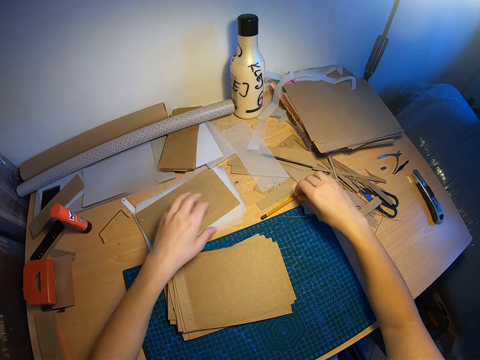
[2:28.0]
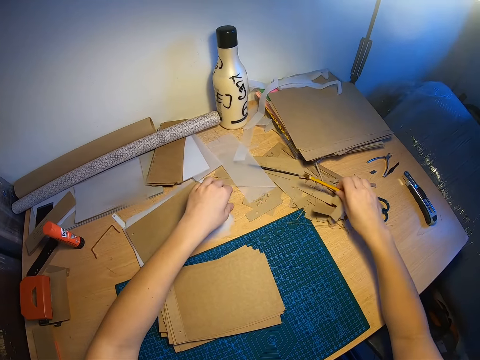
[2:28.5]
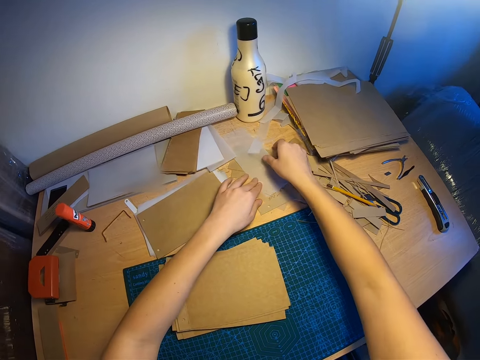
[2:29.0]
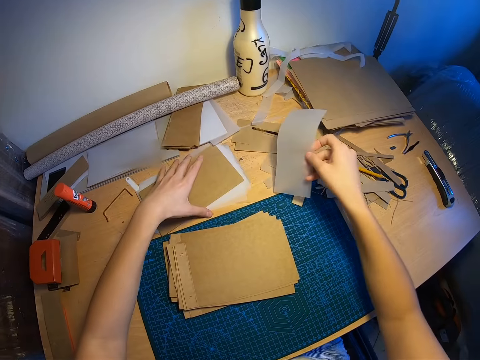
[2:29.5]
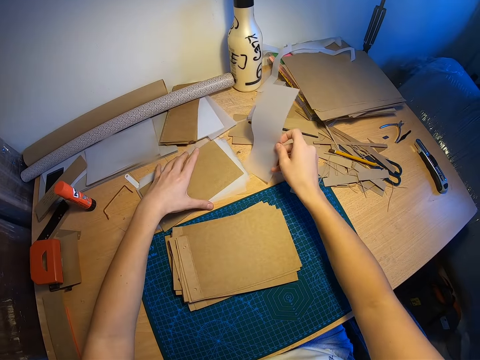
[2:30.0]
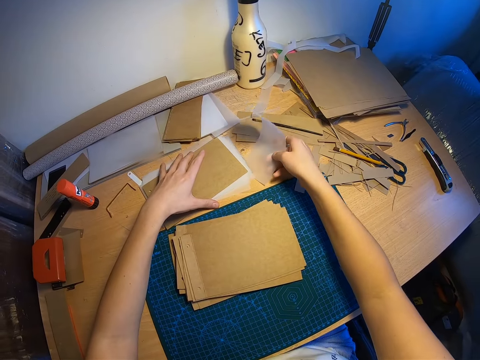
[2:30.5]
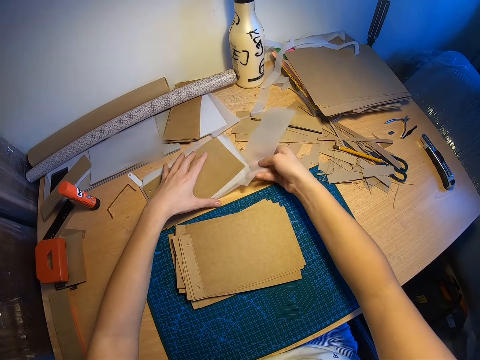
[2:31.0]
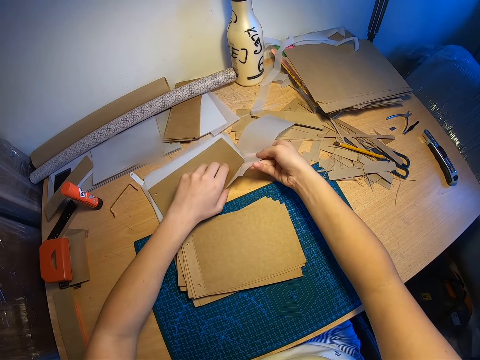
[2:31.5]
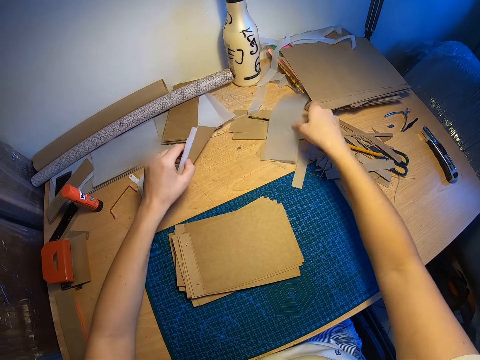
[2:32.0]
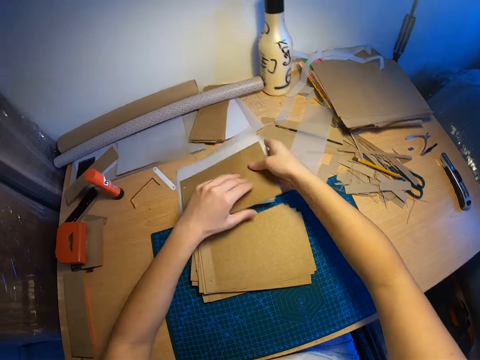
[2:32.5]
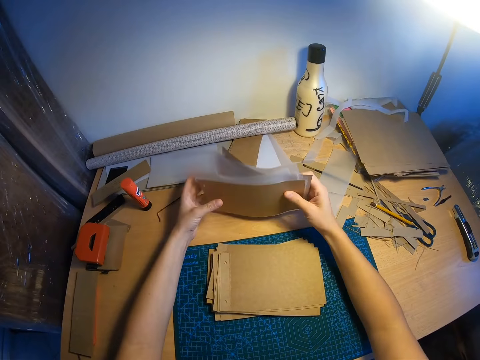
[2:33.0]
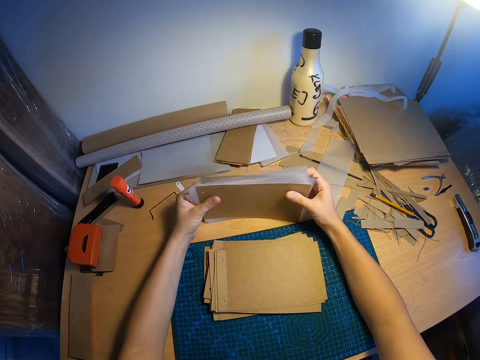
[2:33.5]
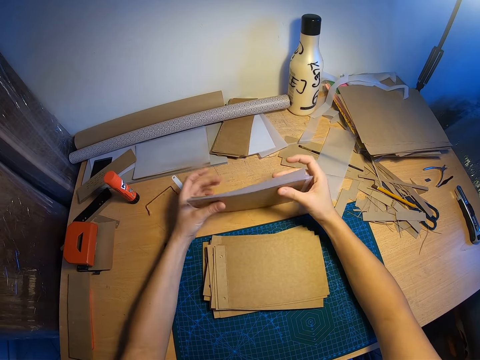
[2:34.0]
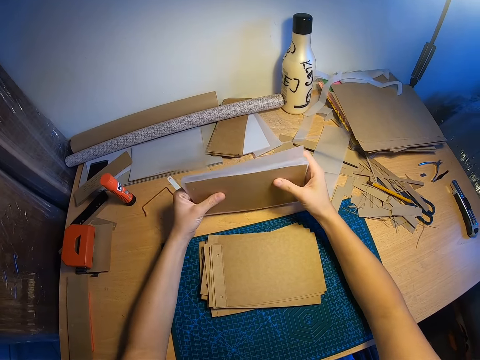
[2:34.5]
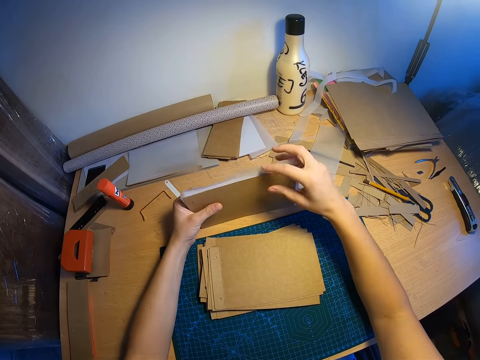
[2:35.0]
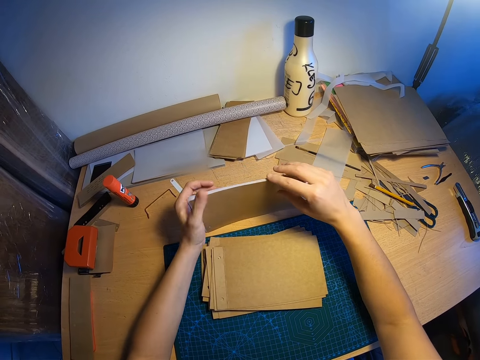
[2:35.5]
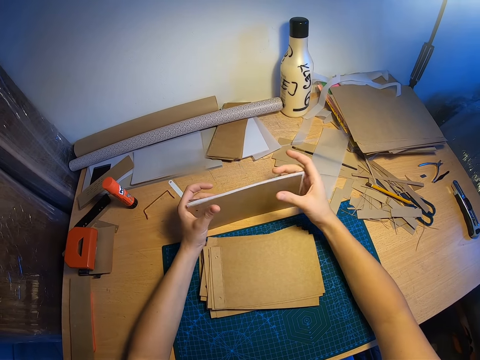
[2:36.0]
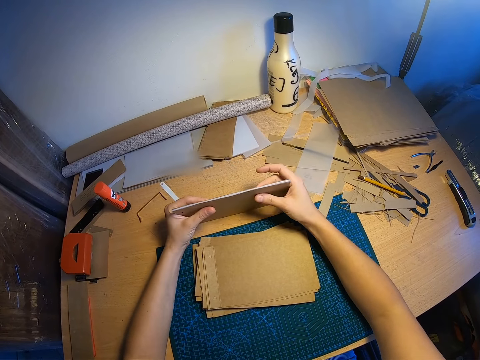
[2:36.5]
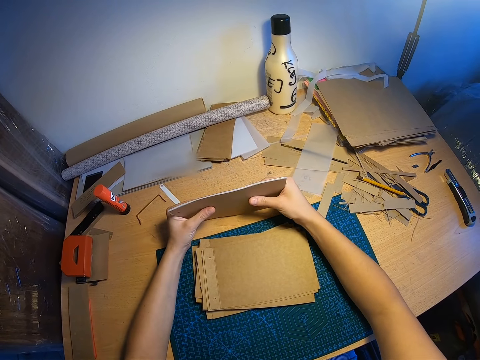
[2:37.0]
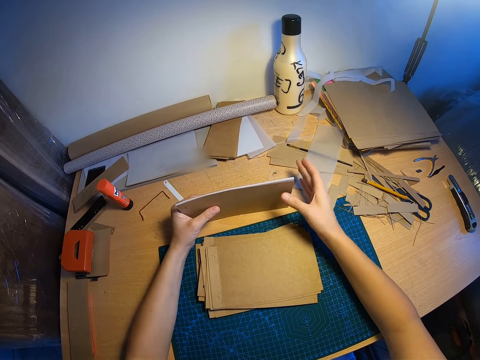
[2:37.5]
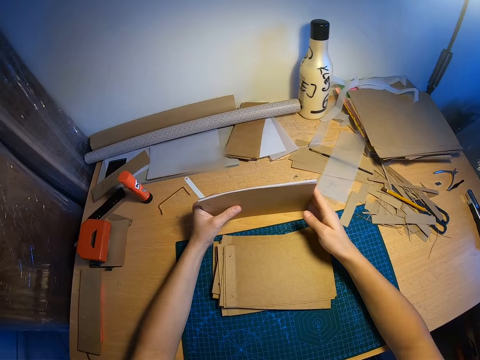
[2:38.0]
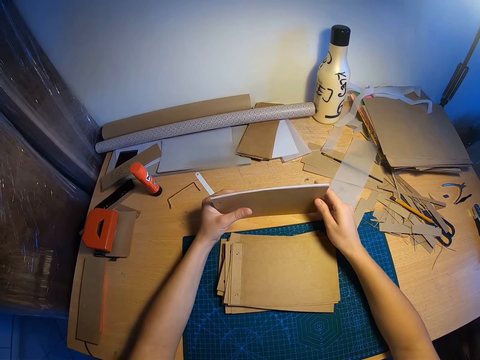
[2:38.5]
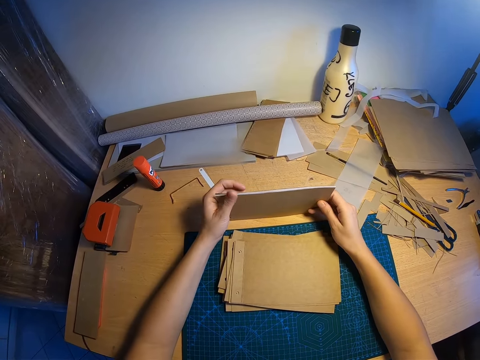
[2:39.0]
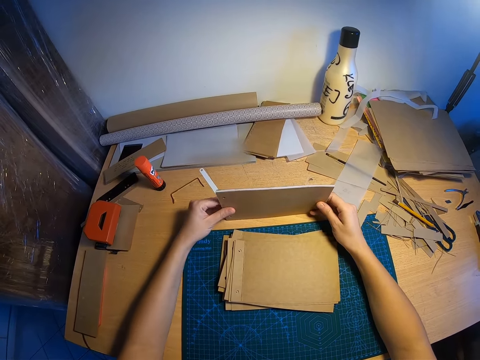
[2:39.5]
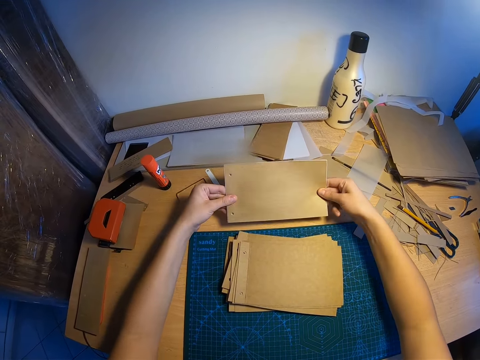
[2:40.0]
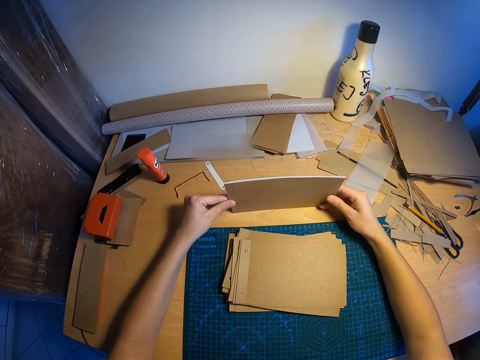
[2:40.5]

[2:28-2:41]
The camera wearer moves his pencil on the table. He picks up a small piece of the transparent paper, and attempts to put the small paper between other papers. He picks a tracing paper and a brown paper with his right hand. He lifts the tracing papers and the brown paper with the tracing paper on his right hand. He drops the tracing paper on the table with his right hand. He arranges the tracing papers and the brown paper with both hands.

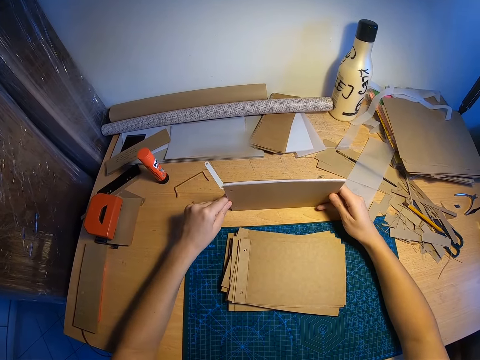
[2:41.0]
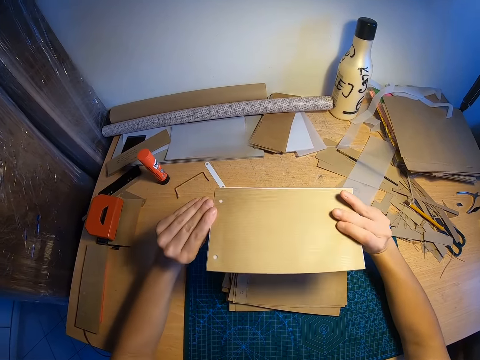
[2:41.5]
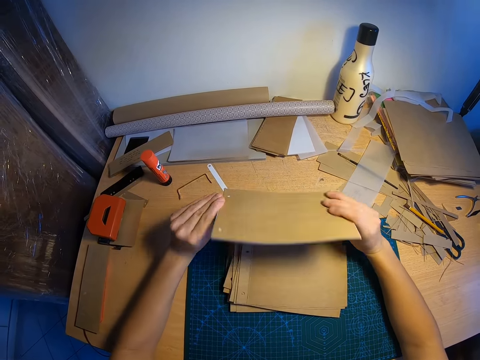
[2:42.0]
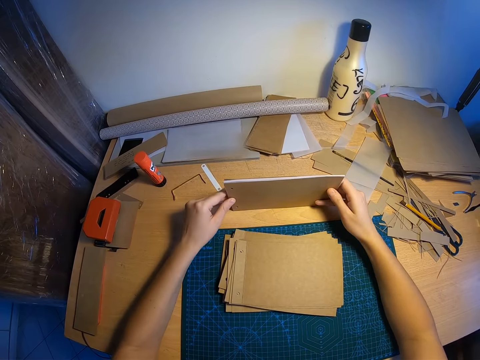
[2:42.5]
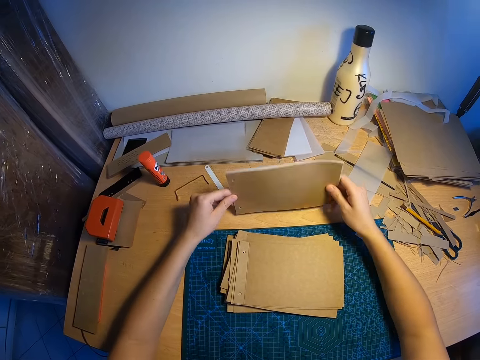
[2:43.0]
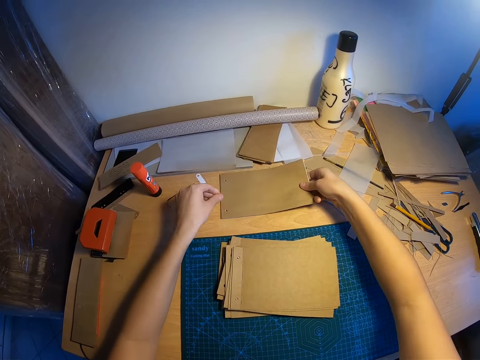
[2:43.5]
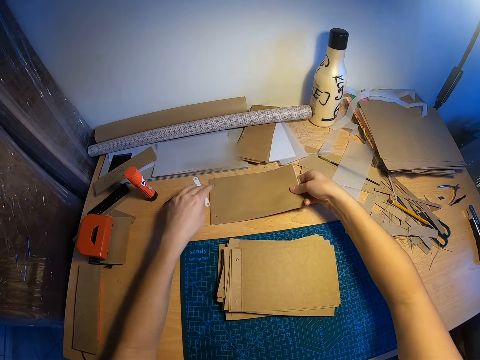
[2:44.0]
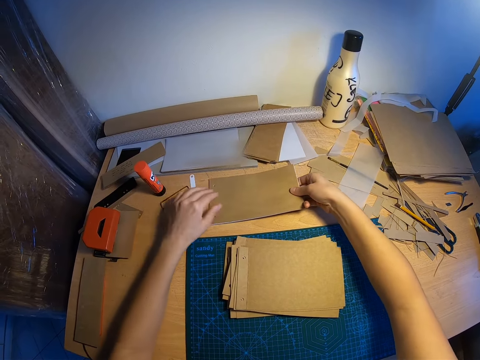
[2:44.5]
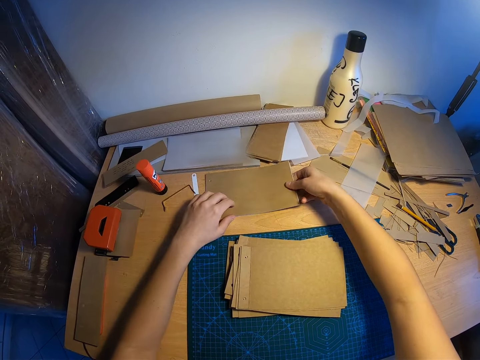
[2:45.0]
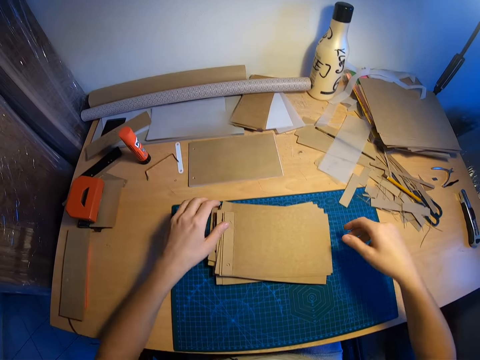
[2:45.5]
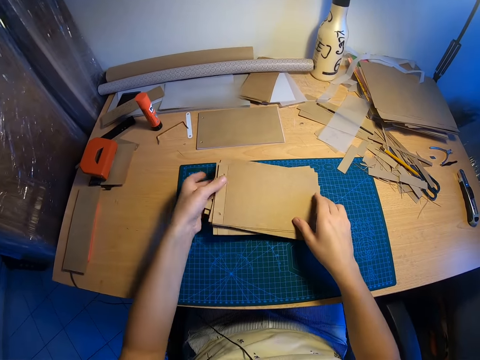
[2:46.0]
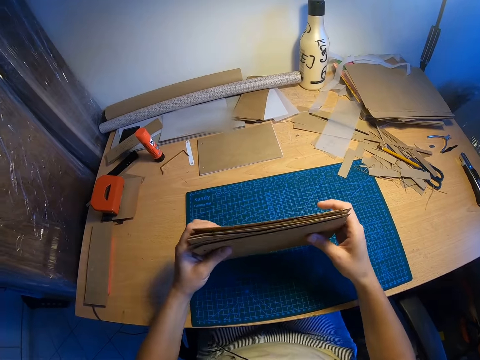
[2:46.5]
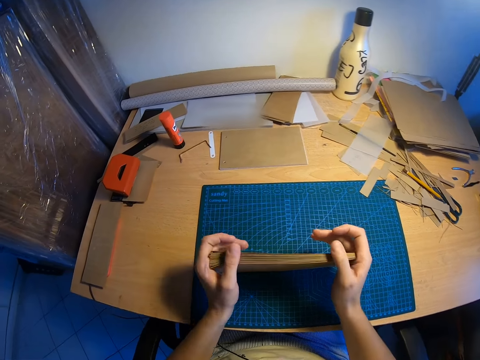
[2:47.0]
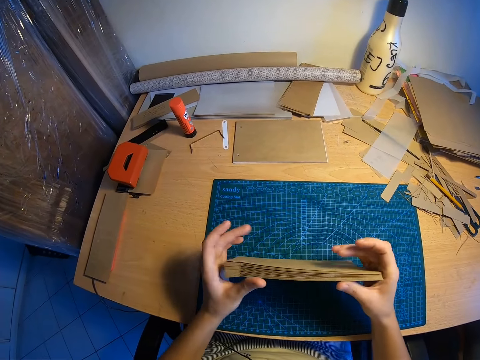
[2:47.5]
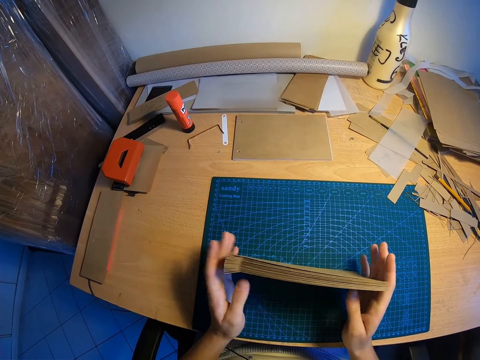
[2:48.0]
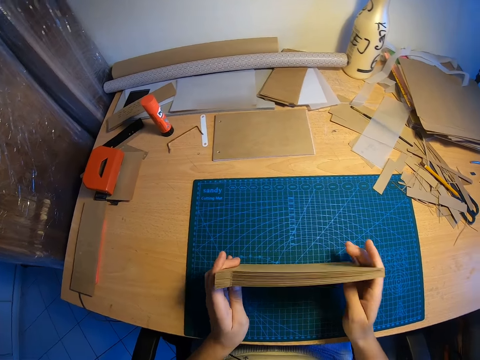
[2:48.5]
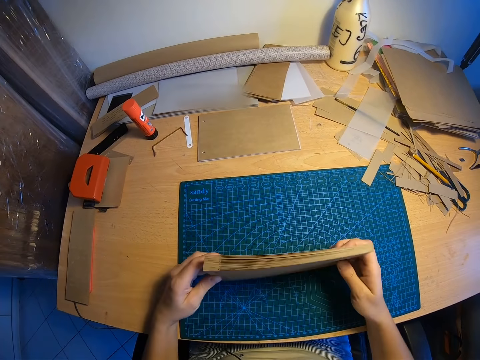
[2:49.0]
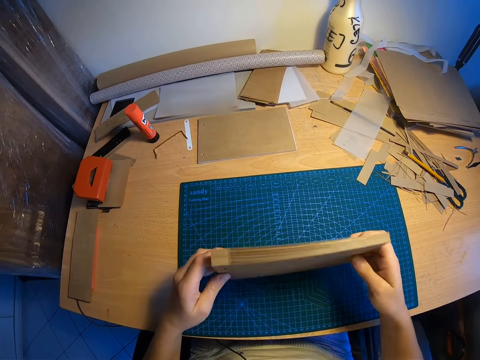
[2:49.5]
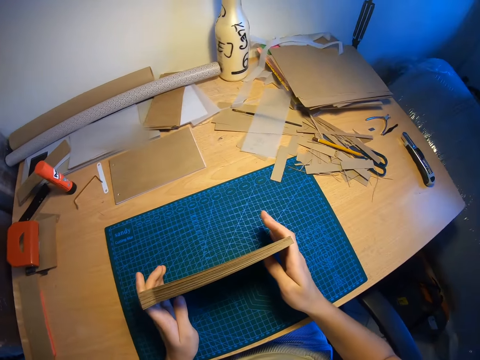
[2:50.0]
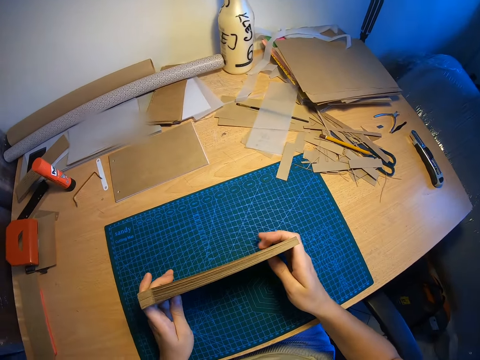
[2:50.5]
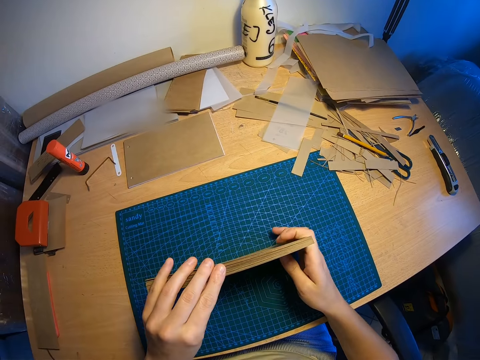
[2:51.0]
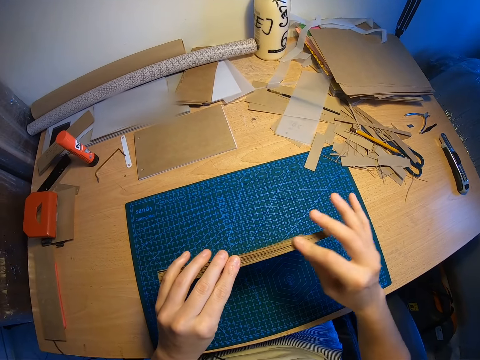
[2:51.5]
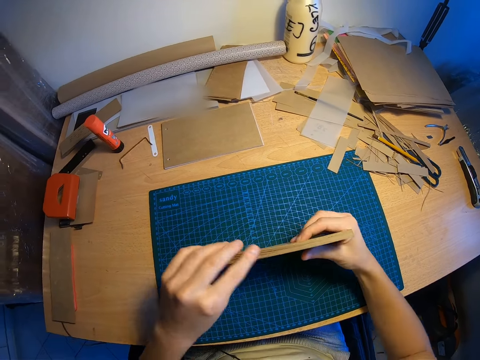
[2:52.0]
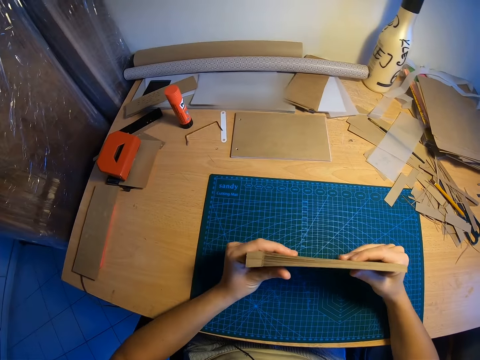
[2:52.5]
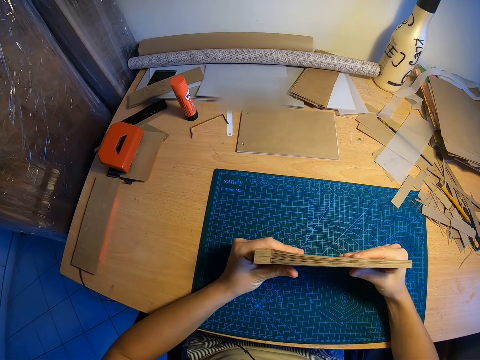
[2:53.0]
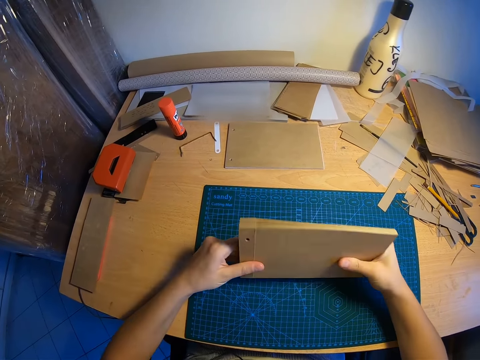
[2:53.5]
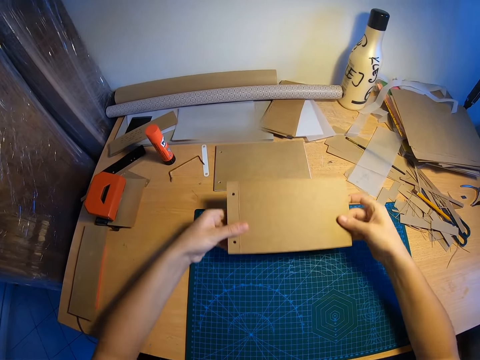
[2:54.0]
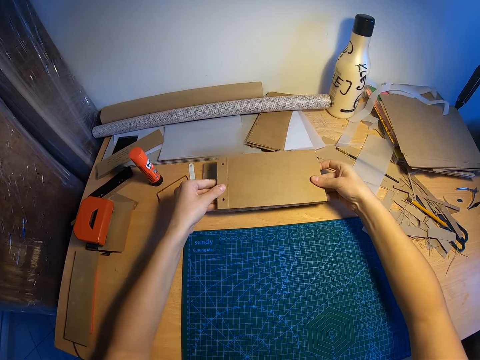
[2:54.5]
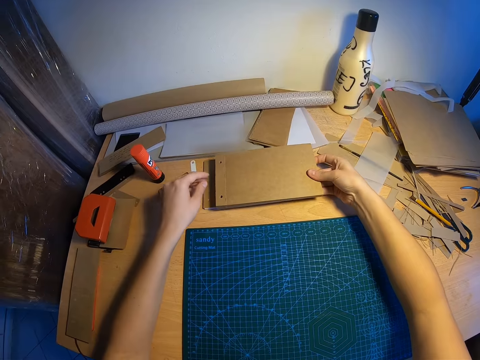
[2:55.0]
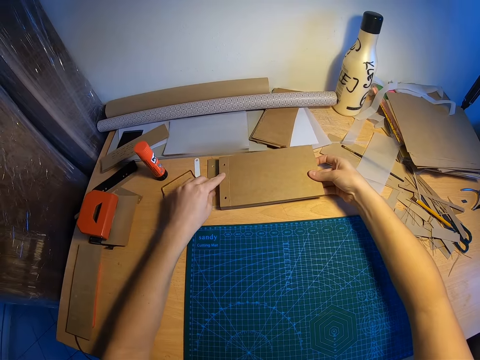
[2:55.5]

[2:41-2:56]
The camera wearer drops the tracing papers and a brown paper on the table. He picks the brown papers from the table with both hands. He arranges the brown papers with both hands. He stacks the papers atop the others.
